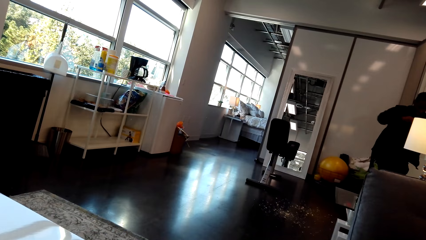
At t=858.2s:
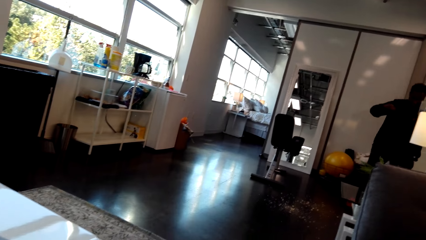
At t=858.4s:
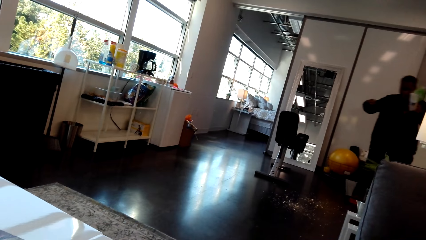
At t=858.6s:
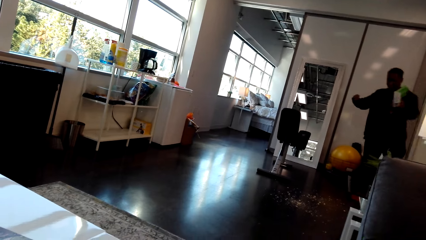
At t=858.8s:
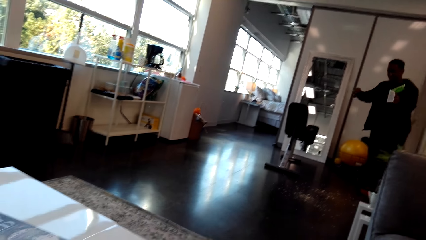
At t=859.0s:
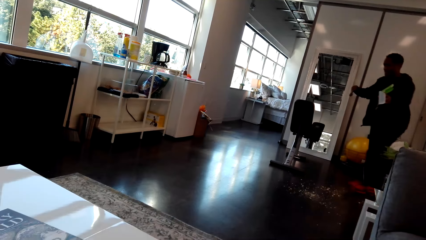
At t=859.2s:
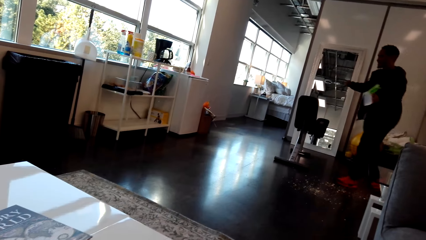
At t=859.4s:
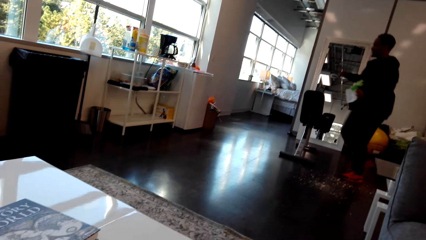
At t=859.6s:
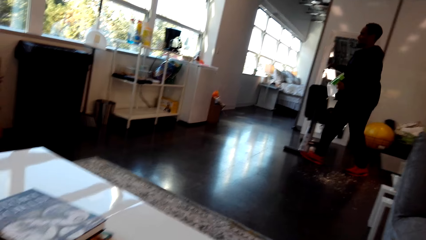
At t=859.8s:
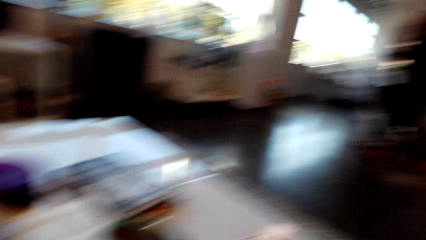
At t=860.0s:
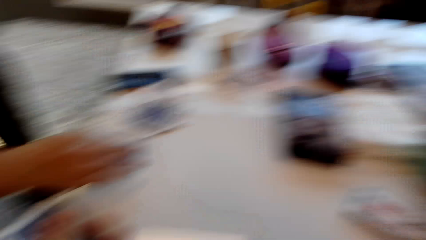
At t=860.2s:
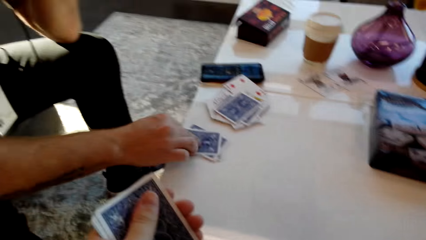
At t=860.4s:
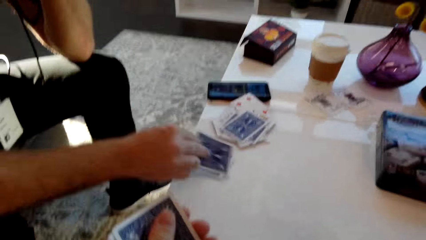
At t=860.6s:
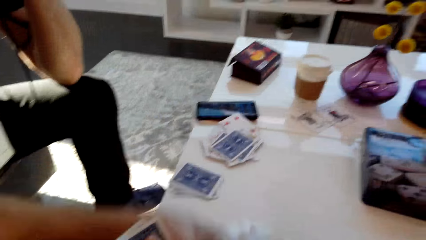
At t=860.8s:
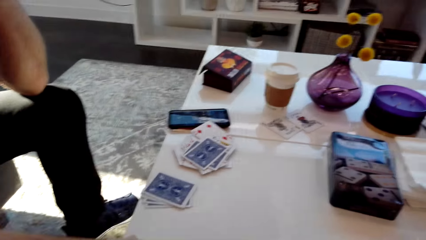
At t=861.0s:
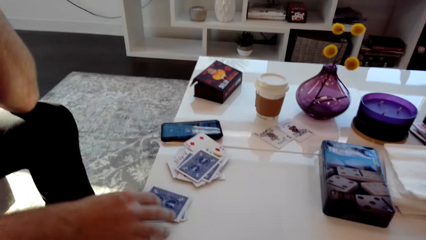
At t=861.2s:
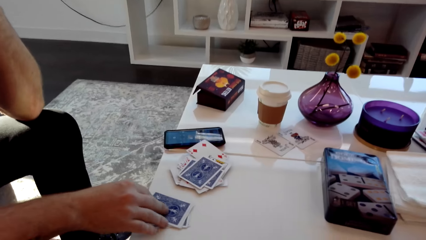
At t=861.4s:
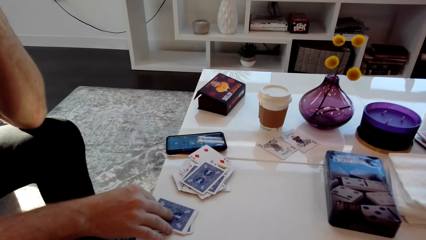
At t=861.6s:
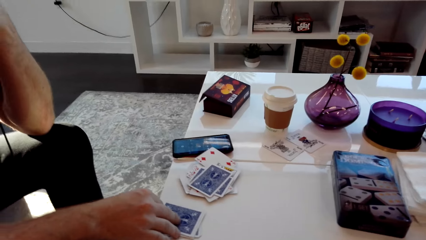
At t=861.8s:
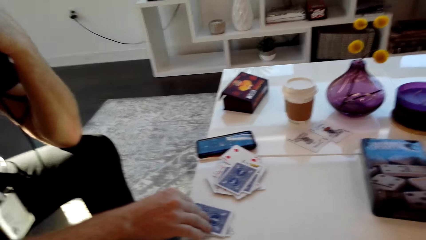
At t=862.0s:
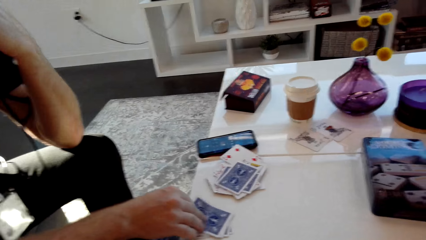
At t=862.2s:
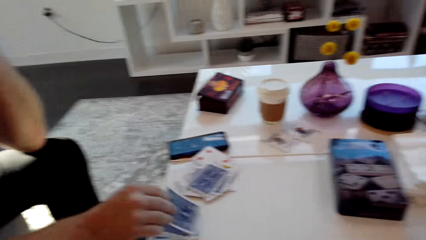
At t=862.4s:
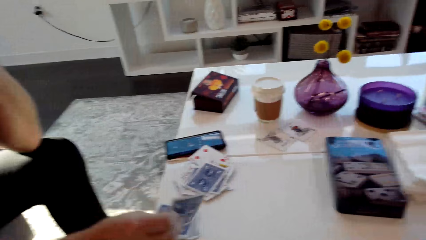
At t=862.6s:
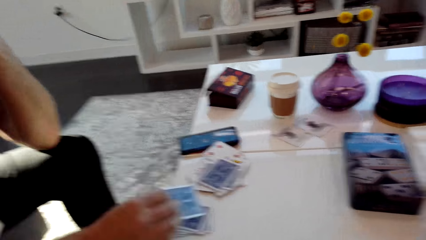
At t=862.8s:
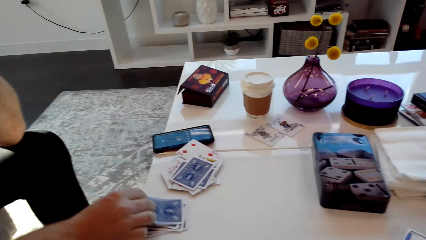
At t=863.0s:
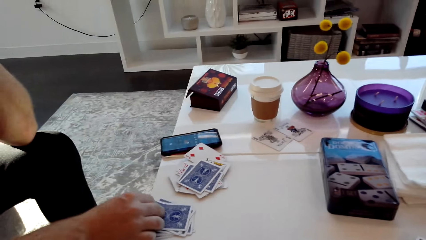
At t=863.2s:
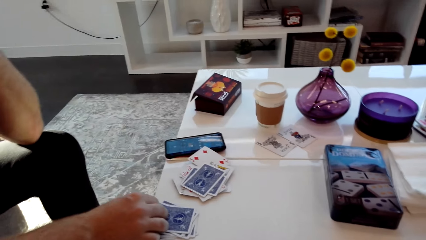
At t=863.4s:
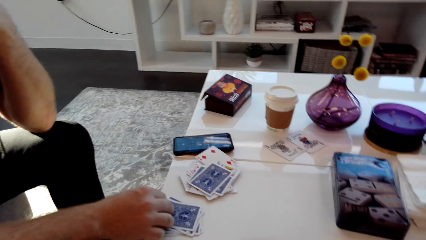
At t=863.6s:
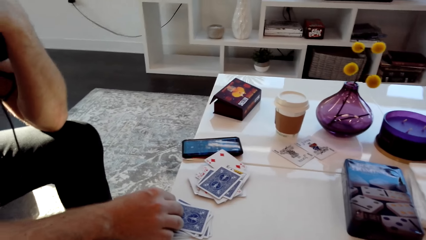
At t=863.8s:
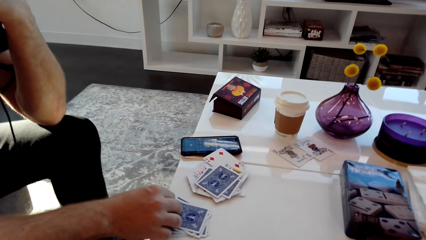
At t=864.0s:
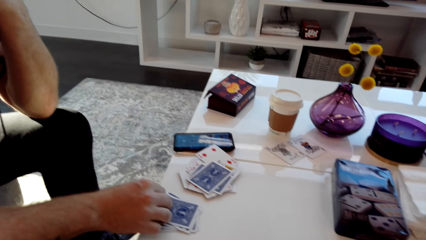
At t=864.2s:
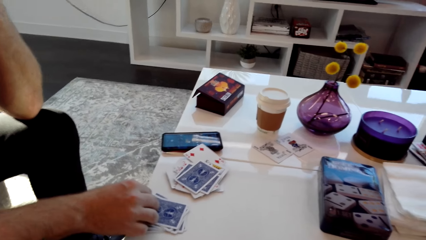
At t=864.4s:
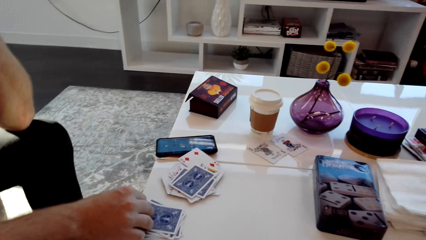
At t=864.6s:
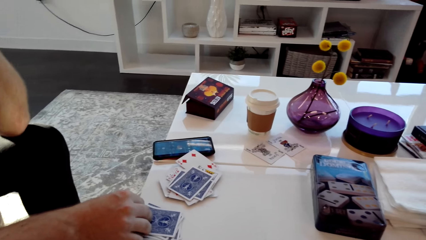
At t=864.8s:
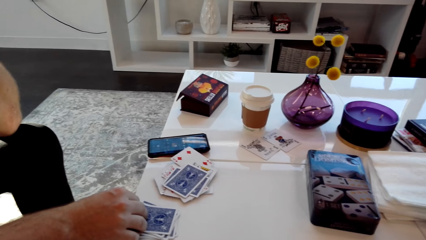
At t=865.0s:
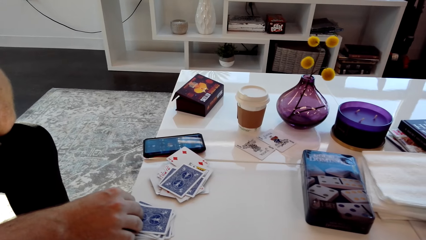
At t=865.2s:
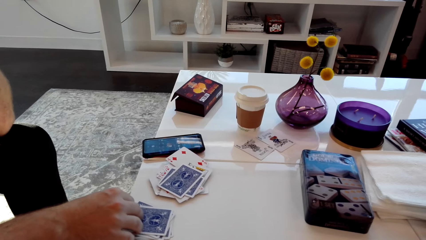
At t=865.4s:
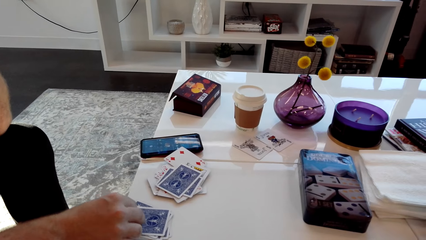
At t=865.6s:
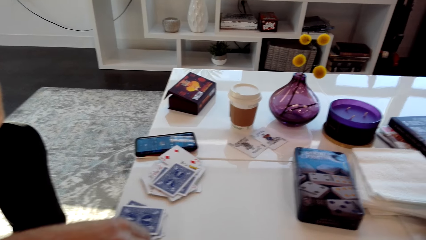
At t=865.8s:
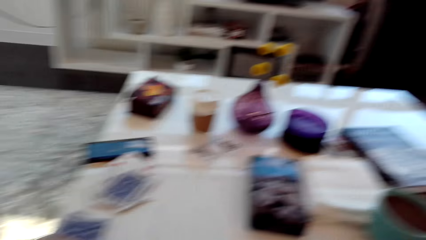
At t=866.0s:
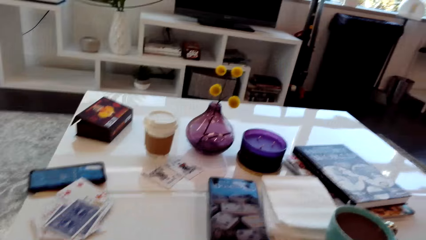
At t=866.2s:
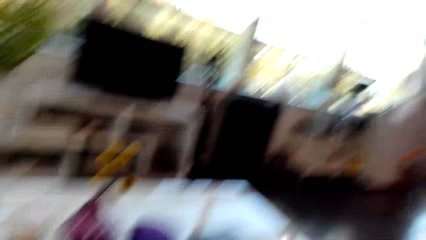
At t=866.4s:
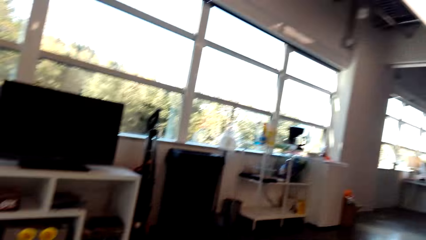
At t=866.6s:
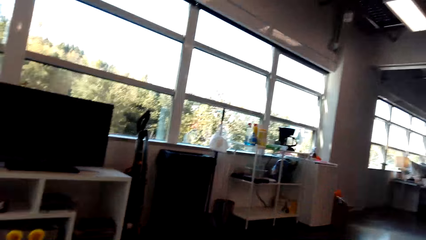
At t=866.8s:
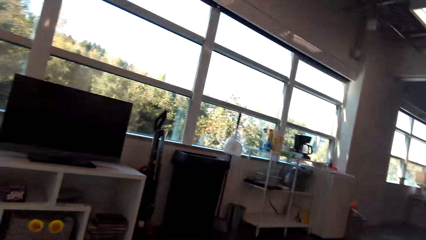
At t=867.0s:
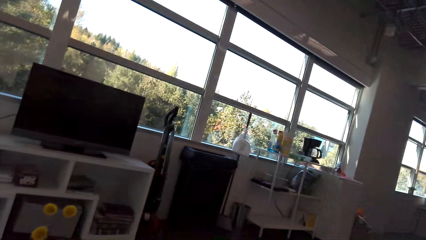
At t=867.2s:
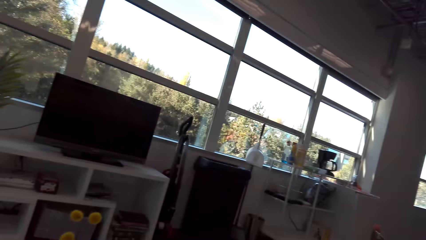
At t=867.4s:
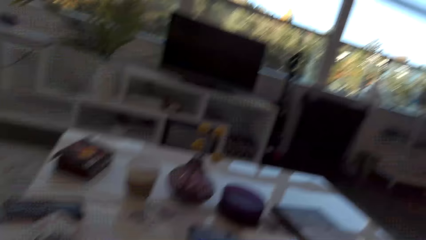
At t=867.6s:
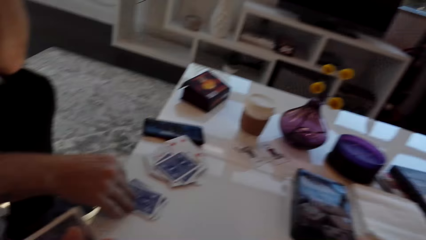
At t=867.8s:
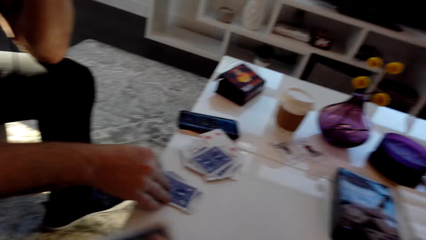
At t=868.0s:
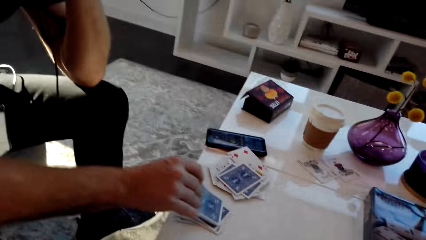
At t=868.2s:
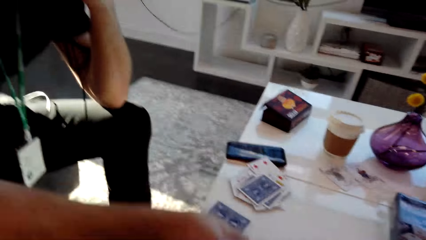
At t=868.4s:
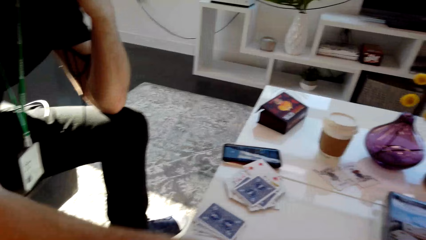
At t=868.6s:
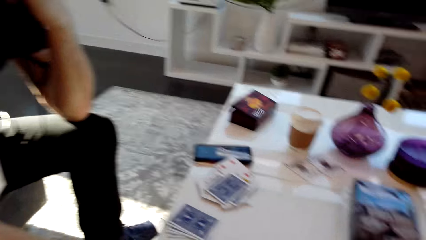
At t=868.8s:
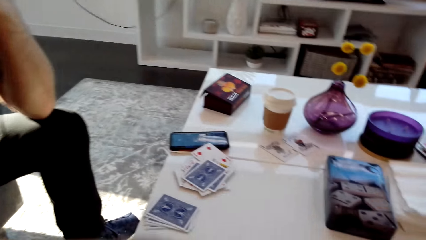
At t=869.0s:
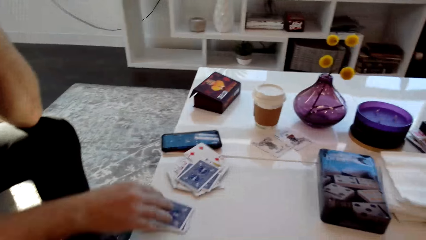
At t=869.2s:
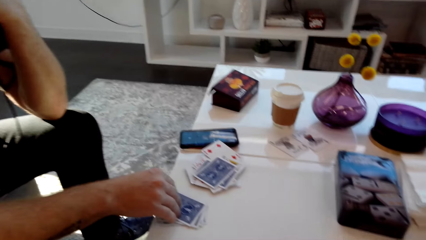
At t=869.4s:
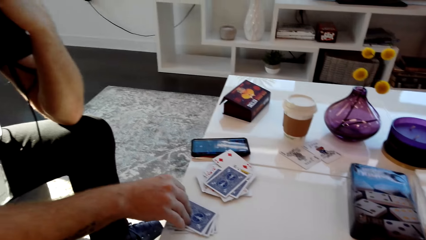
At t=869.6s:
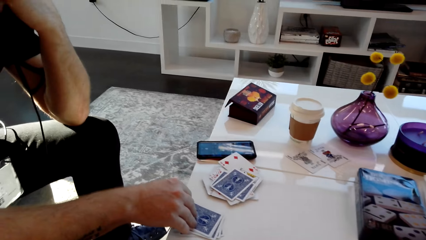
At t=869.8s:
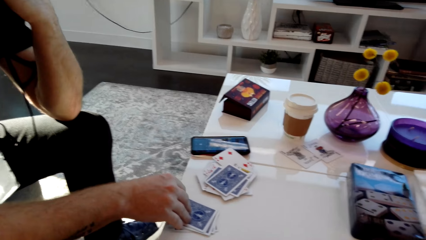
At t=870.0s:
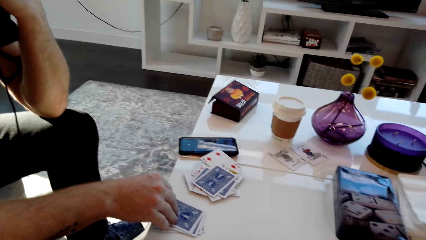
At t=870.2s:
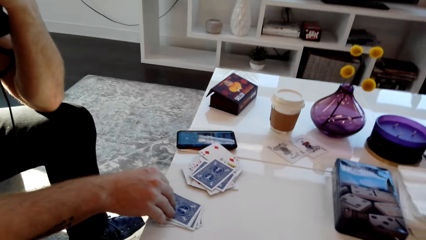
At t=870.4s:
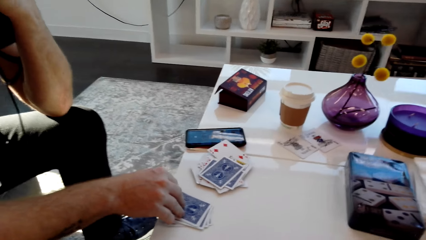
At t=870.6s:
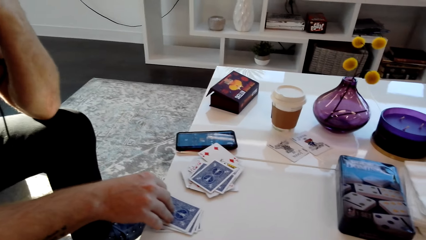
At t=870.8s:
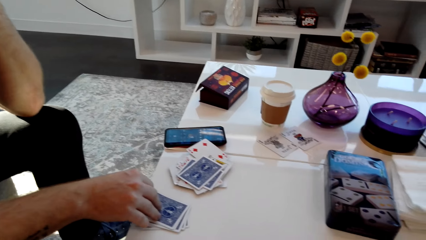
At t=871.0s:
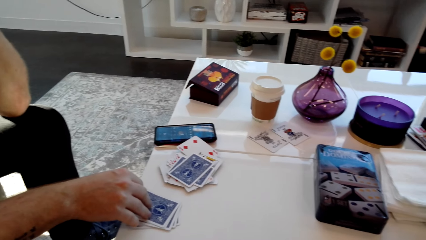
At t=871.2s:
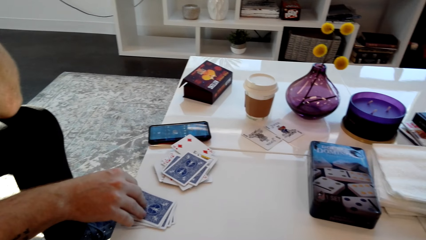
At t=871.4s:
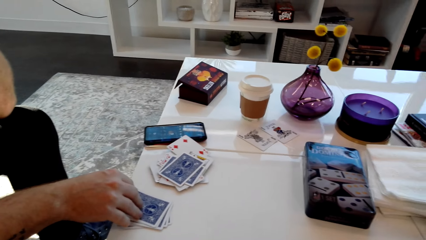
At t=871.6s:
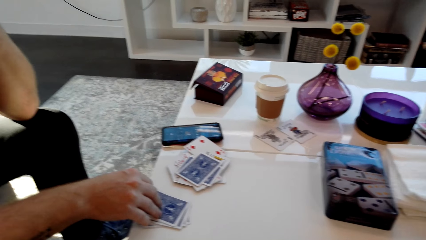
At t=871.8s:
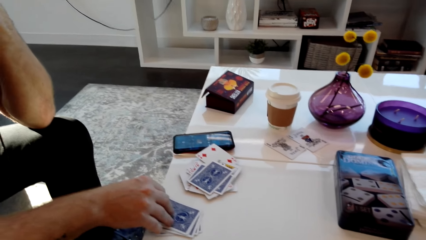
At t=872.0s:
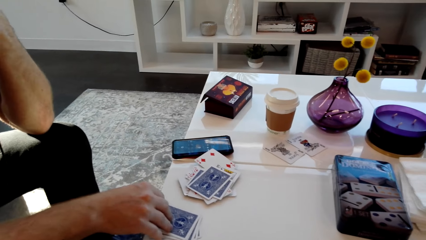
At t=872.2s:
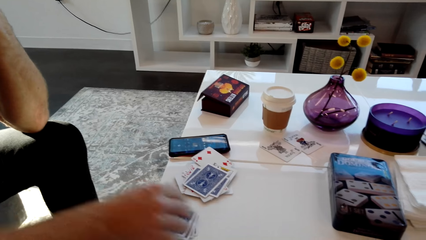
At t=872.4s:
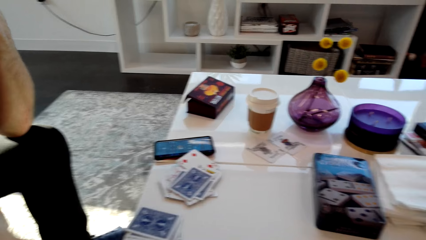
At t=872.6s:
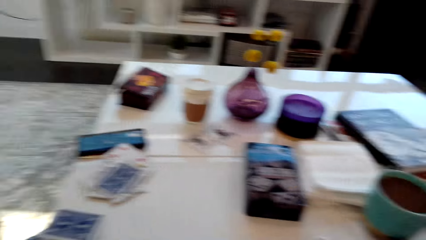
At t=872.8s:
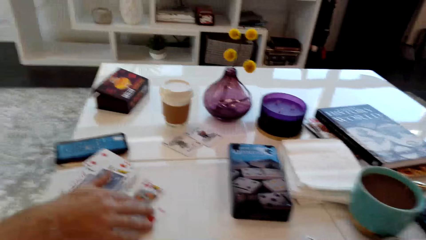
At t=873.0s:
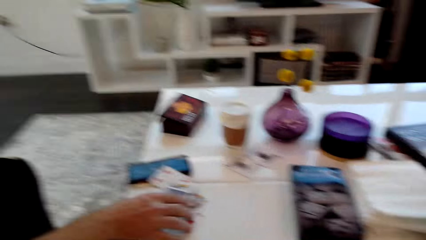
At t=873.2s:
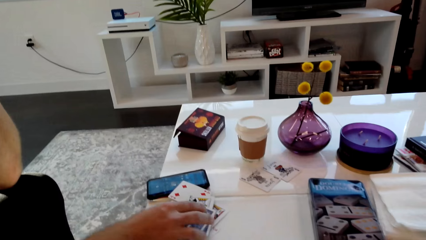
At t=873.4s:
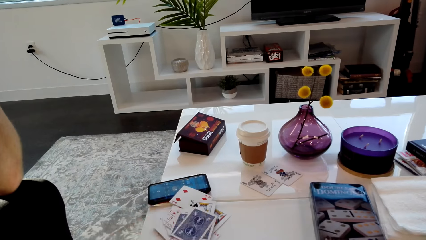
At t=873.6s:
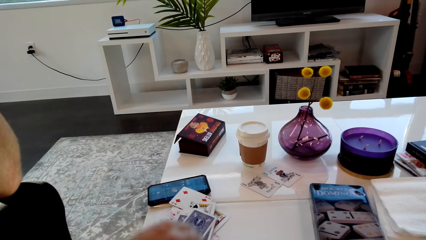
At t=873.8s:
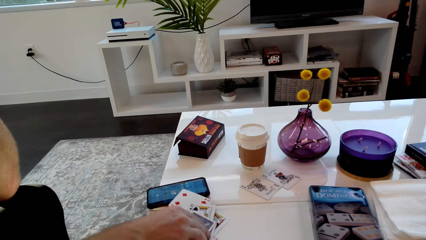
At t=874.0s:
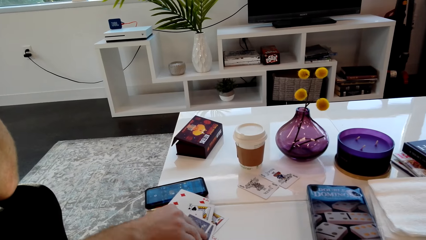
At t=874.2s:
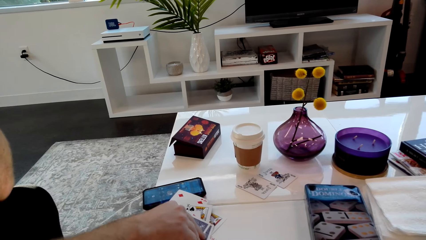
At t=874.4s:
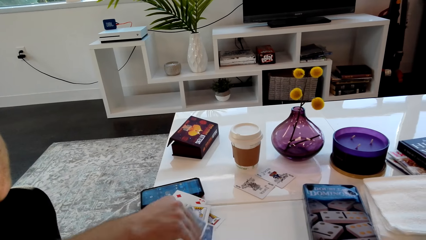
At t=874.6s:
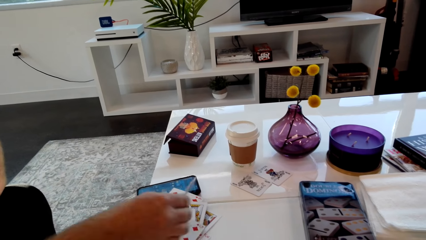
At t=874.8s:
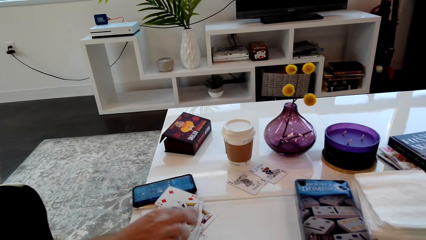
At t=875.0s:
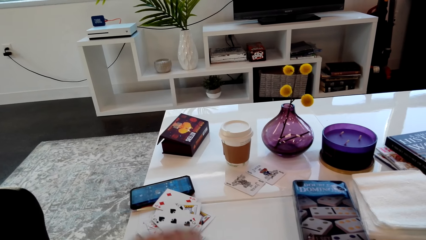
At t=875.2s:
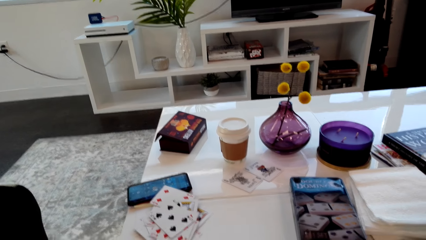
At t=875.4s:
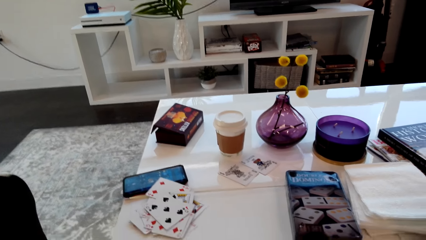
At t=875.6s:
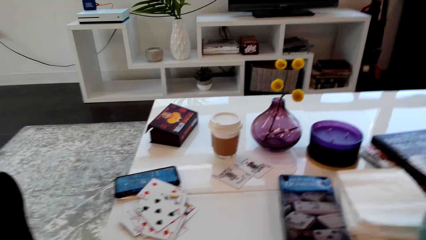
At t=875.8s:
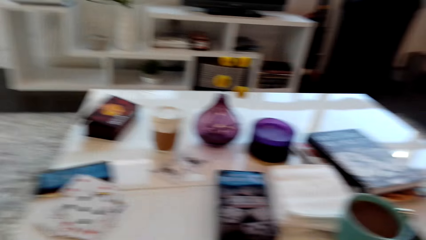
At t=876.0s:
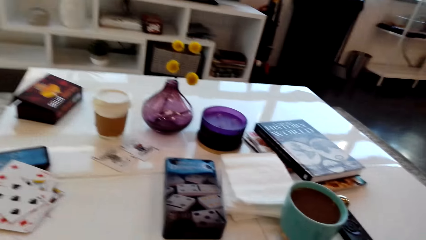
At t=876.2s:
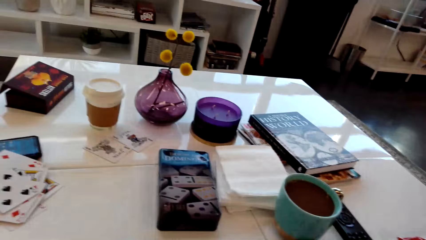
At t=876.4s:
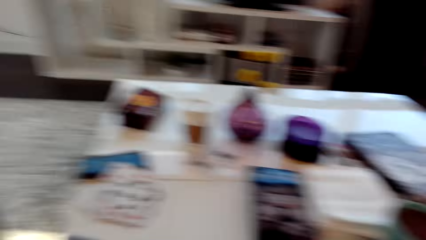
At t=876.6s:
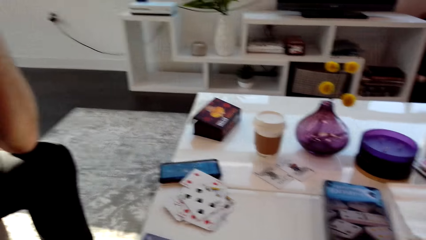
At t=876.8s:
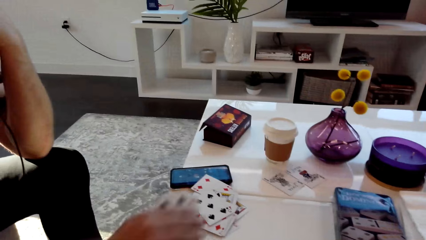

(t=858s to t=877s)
The camera wearer speaks. They look forward. A man picks a card from the table and places the card on the table. The camera wearer moves the card. They speak and grab the card. The man speaks. The camera wearer looks upward. The man moves the card and picks the card from the table. The camera wearer speaks. The man places the card on the table, touches the card, picks the card from the table, moves the cards, speaks, collects the cards on the table and flips the card over. The camera wearer laughs.
